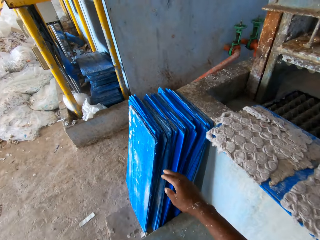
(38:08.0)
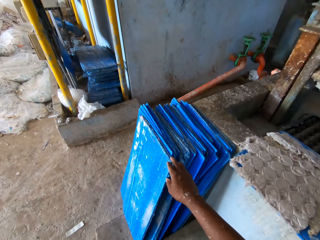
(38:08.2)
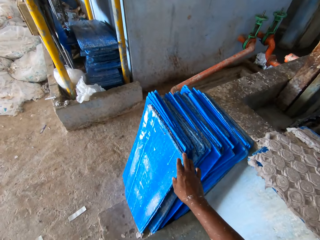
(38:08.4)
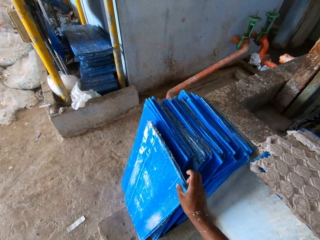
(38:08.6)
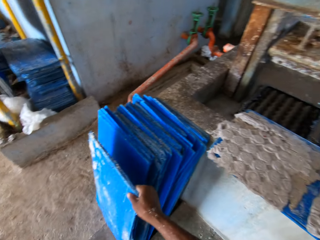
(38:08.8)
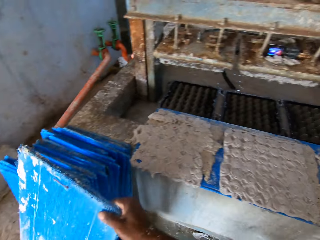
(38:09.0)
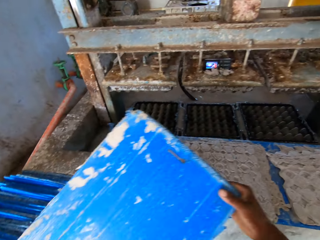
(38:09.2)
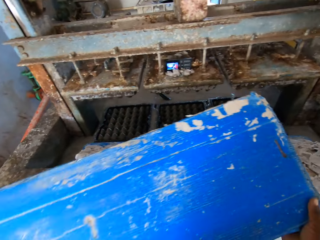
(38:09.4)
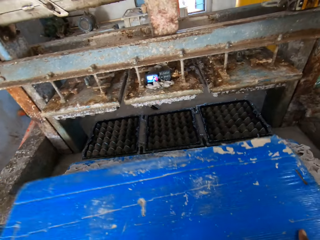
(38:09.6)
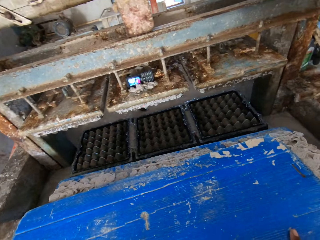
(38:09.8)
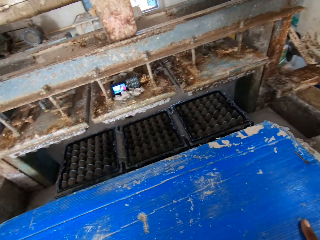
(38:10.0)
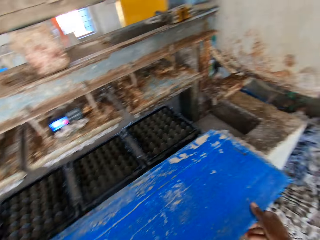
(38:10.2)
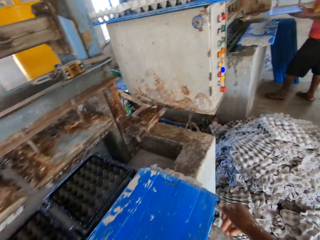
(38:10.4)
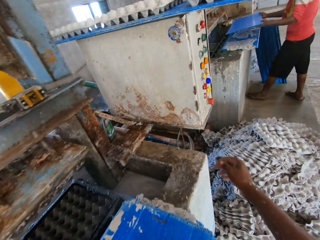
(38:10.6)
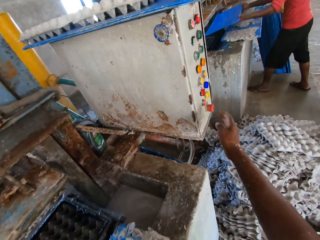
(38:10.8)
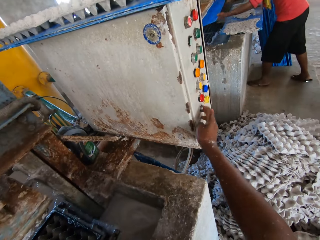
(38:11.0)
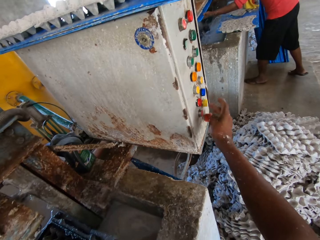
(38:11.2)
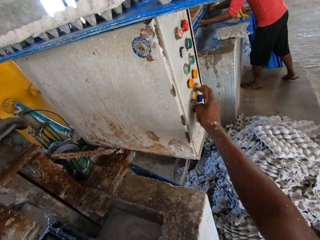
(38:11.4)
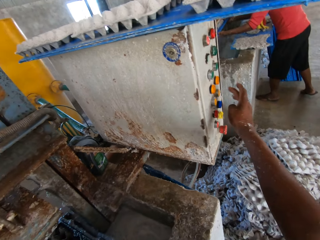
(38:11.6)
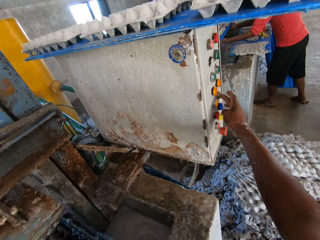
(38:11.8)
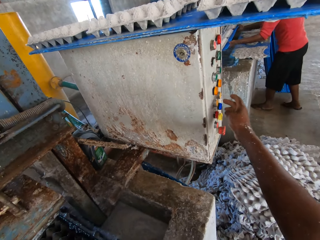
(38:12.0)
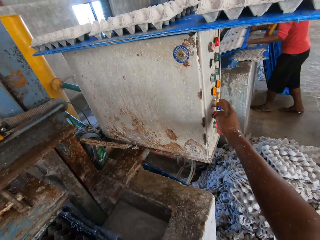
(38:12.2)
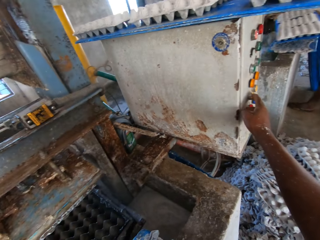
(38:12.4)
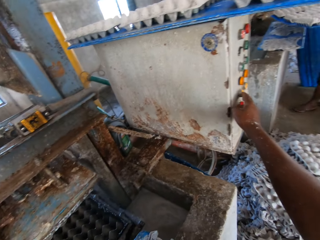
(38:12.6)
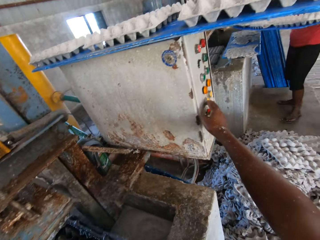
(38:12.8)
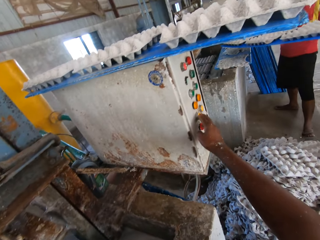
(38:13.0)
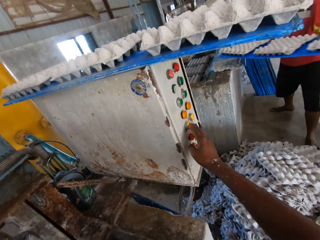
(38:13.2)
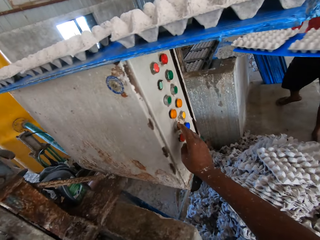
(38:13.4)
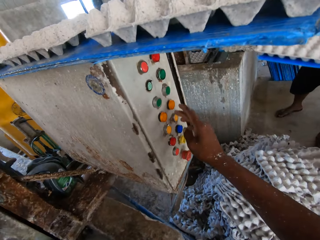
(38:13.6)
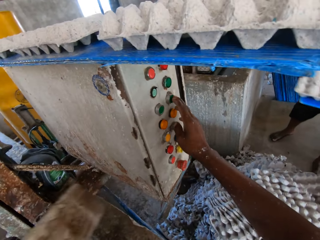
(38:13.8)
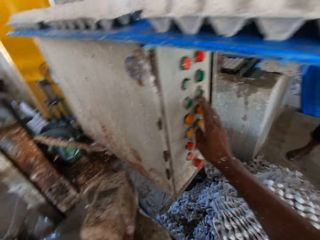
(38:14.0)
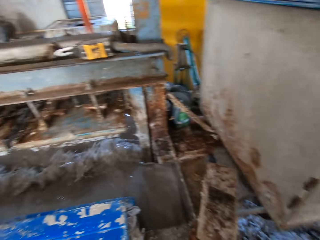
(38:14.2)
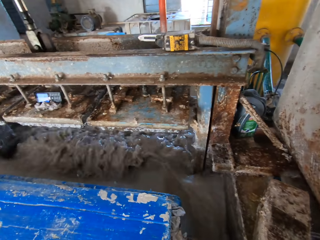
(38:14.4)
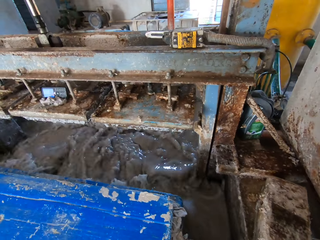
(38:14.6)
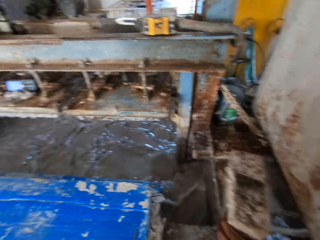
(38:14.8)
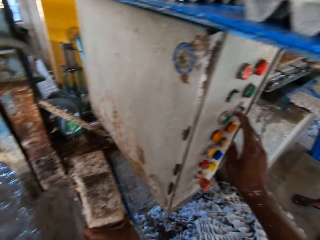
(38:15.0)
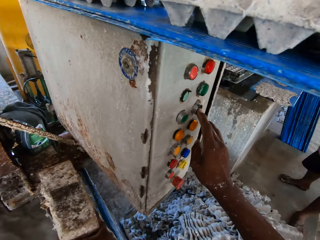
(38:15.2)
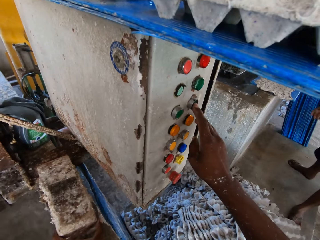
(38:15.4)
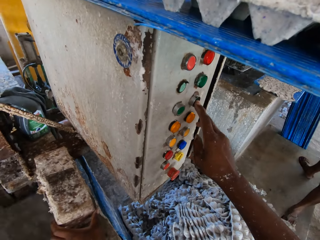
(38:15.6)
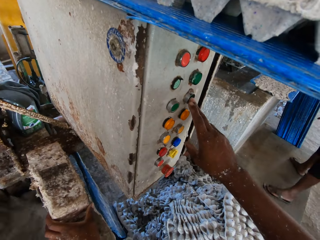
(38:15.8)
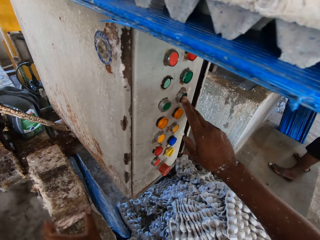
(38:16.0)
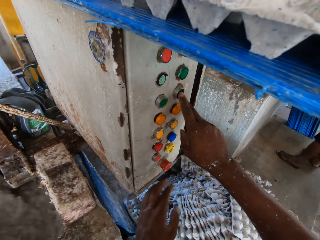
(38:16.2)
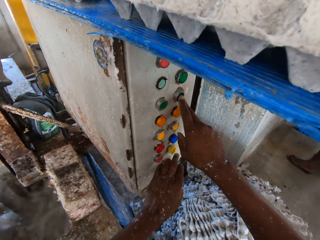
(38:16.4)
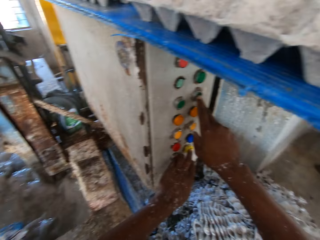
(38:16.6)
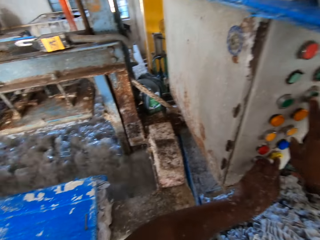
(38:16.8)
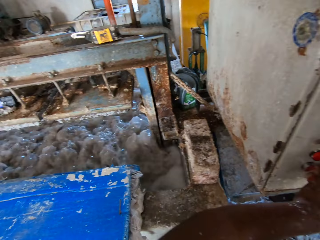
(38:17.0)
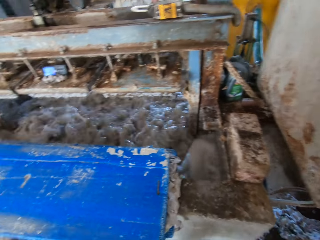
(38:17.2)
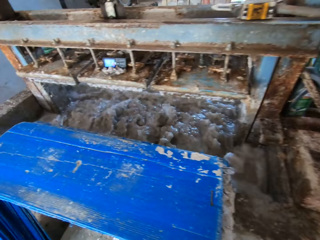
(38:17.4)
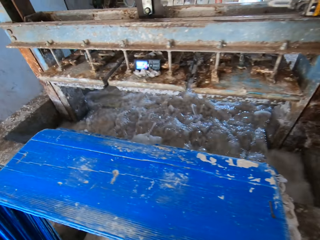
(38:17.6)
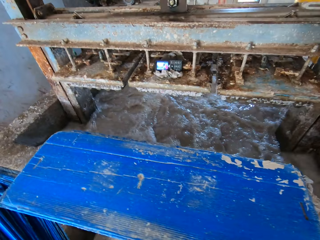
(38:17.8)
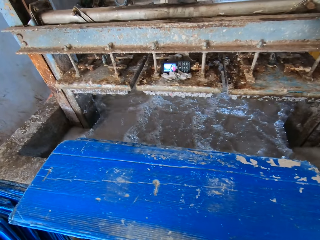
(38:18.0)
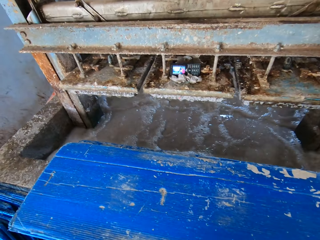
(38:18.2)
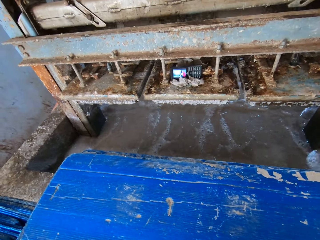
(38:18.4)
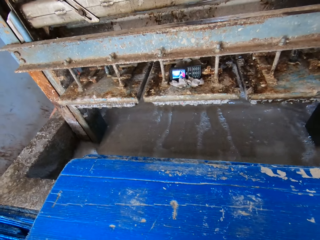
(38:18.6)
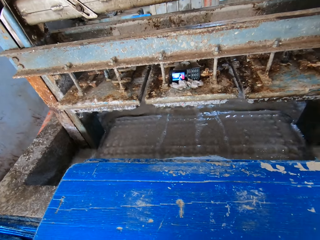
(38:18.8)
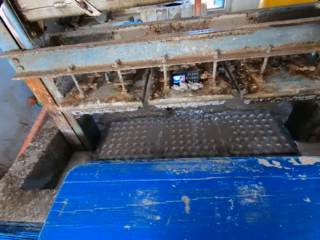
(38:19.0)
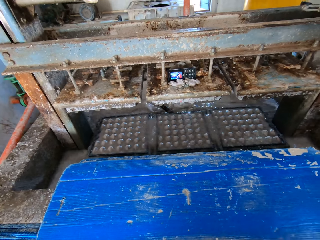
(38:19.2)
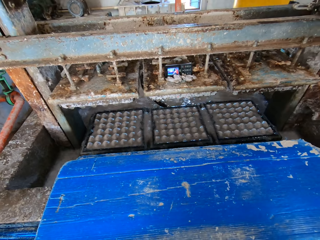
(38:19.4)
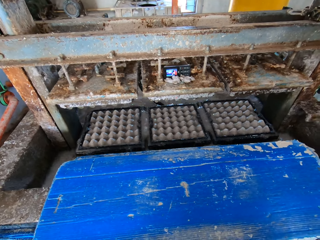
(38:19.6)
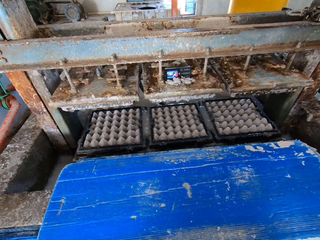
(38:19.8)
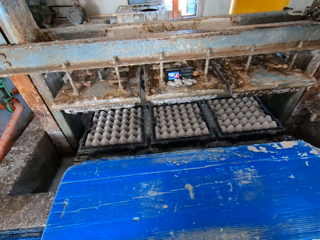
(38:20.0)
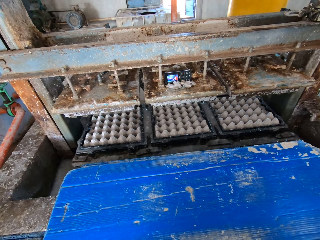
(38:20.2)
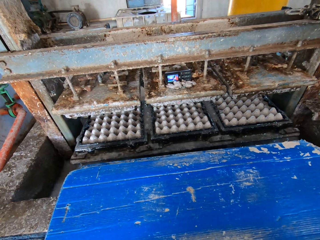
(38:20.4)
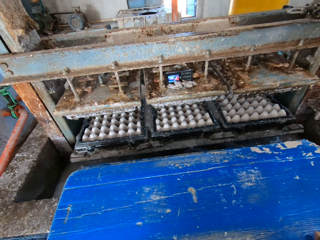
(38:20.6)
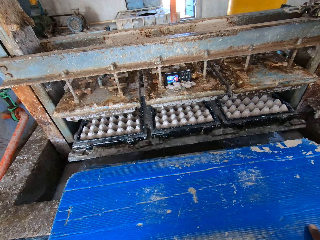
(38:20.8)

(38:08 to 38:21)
The camera wearer picks a tray on the floor with his right hand. He passes the tray to the egg tray machine with his hands. A man passes the tray to the egg tray machine with his hands. The camera wearer operates the control box with his right hand. The man moves the egg tray from the egg tray machine to the rack with his hands. The camera wearer operates the control box with his right hand.

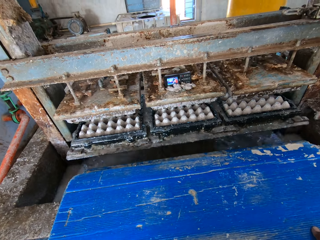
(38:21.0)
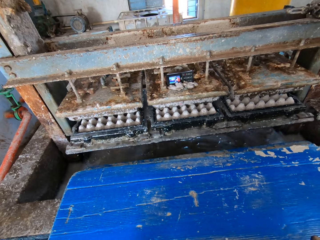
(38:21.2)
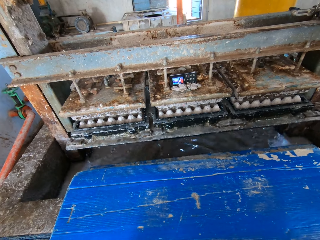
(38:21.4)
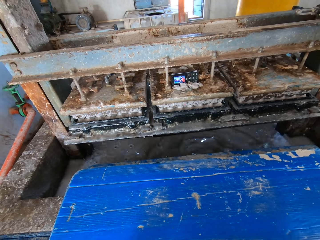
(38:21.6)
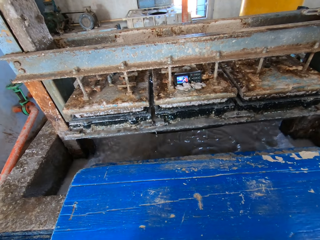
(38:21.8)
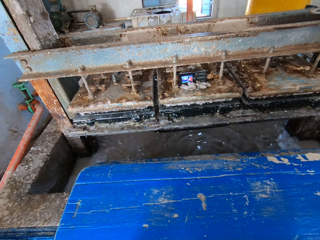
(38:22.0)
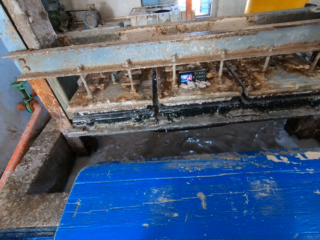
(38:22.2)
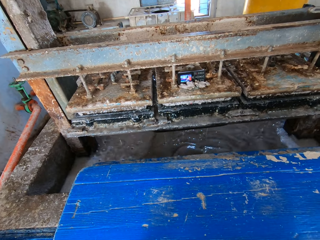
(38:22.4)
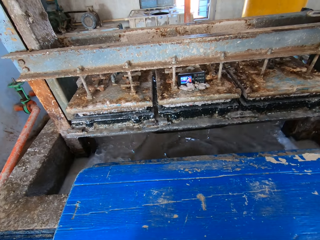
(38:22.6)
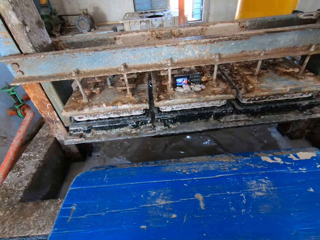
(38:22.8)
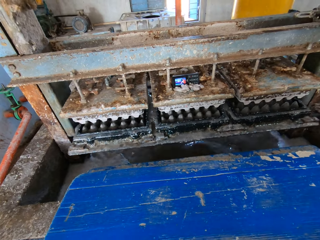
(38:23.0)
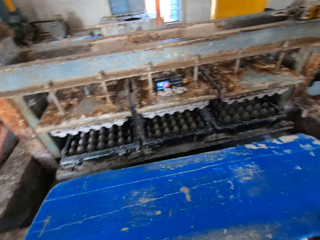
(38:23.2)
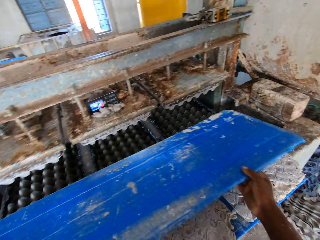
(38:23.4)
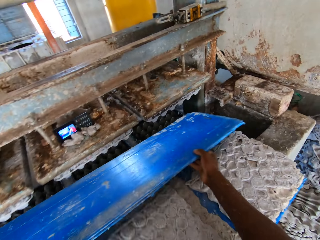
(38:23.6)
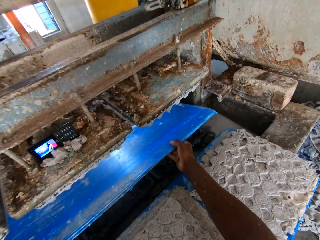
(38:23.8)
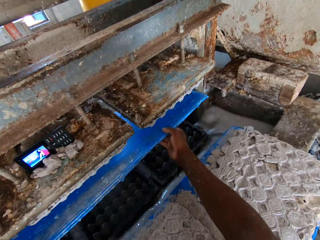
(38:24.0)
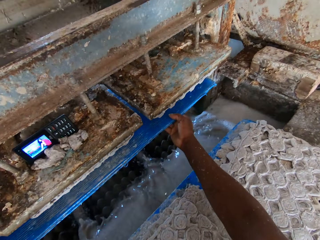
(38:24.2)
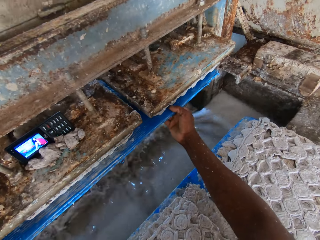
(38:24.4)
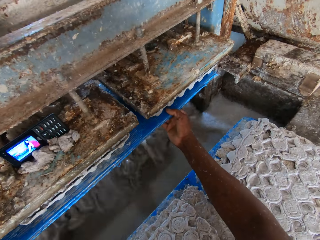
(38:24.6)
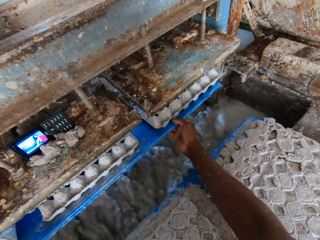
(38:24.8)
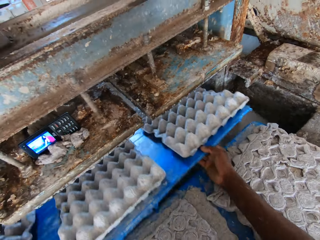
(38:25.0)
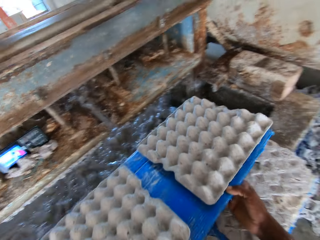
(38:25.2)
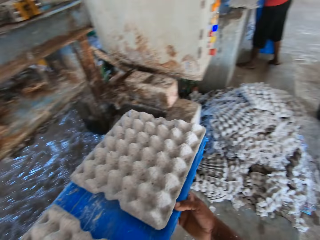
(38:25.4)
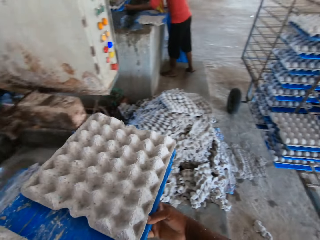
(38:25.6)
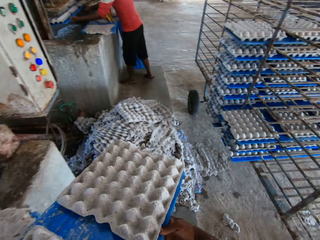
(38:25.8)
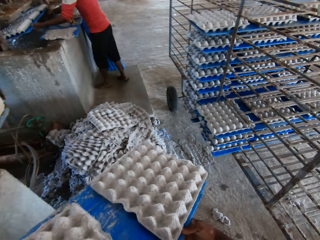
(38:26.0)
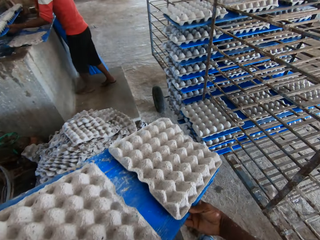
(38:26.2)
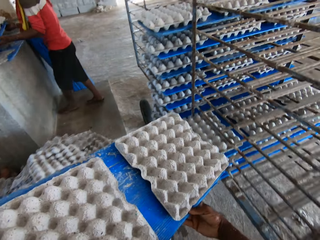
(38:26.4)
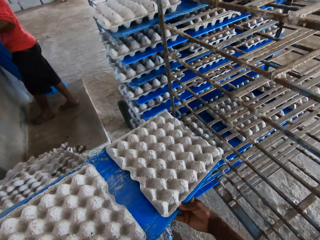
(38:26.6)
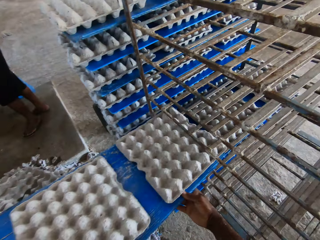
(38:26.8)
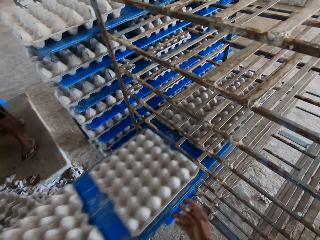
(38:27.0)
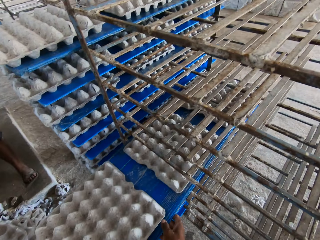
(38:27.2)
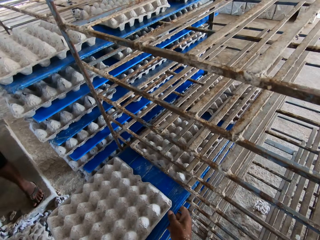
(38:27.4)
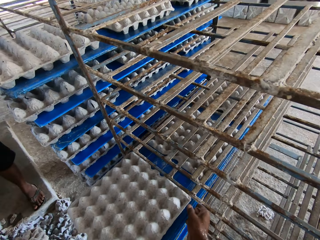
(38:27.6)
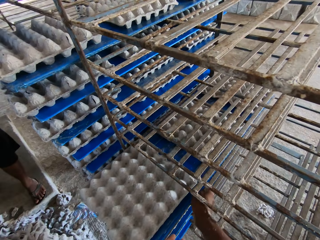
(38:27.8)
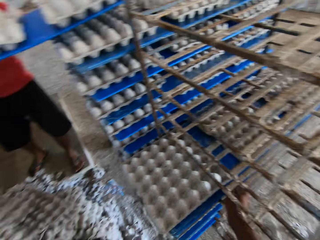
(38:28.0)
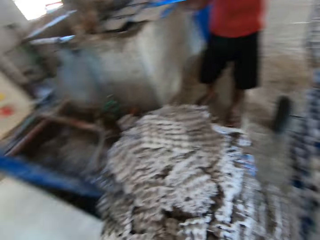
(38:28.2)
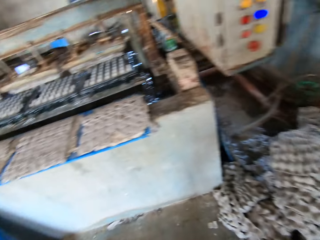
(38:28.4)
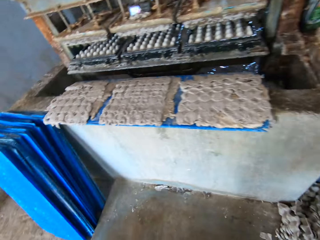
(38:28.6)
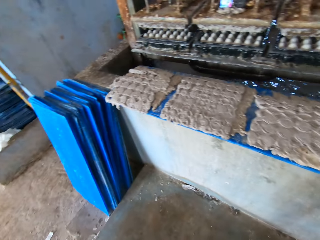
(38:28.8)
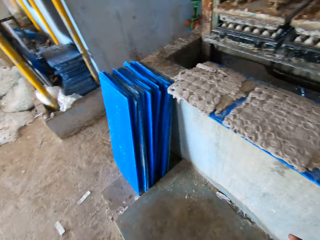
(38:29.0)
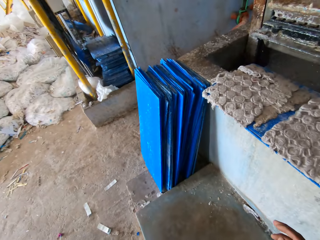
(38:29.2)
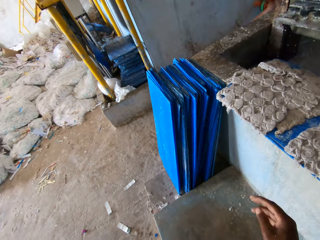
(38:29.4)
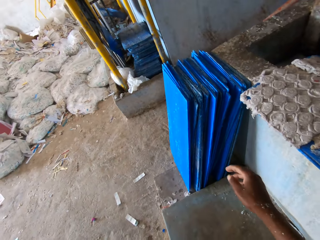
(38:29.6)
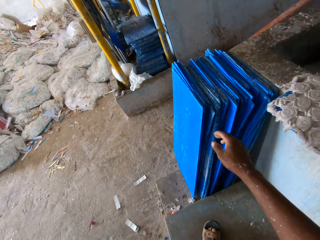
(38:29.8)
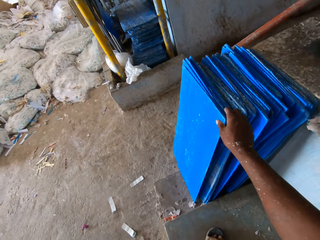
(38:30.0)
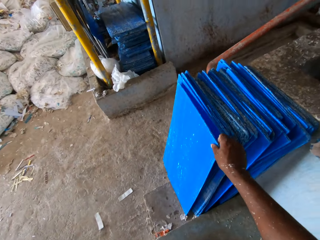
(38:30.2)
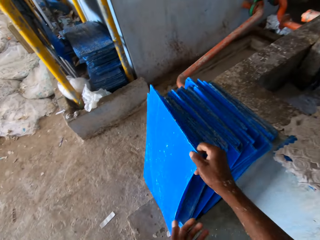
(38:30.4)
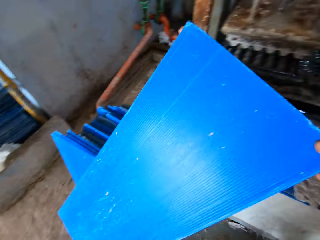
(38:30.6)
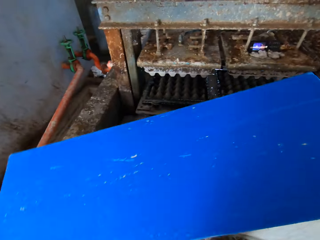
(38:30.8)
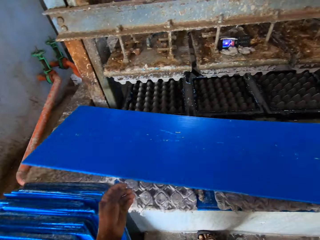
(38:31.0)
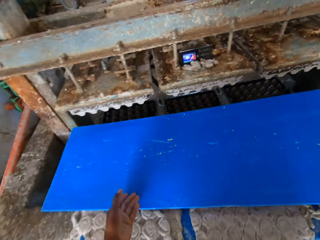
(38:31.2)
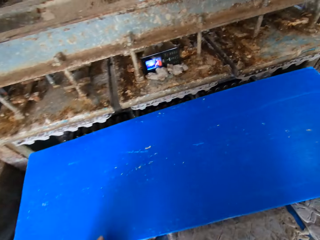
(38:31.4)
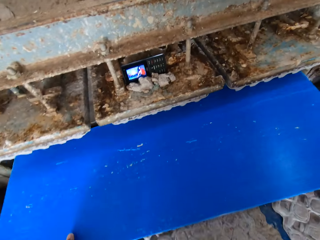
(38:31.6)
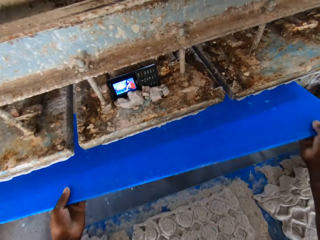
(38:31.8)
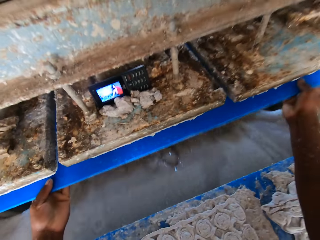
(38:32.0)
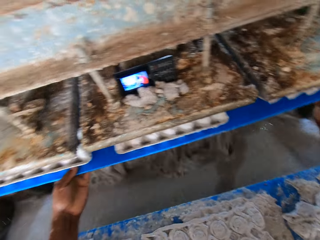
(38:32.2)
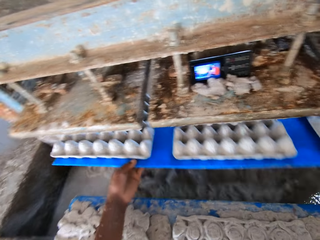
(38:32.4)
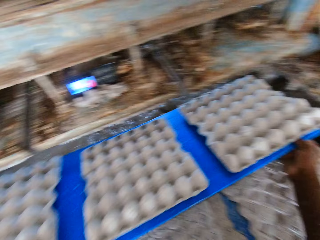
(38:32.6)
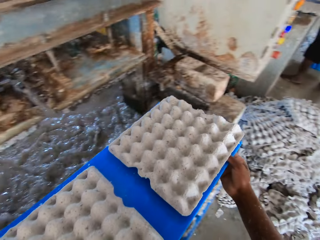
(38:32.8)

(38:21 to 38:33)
The camera wearer picks the tray on the platform with his hands with the tray picker. He places the tray picker on the processing machine. He moves the egg tray from the egg tray machine to the rack with his hands. A man moves the egg tray from the egg tray machine to the rack with his hands. The camera wearer picks a tray on the floor with his right hand. He passes the tray to the egg tray machine with his hands. He moves the egg tray from the egg tray machine to the rack with his hands.
